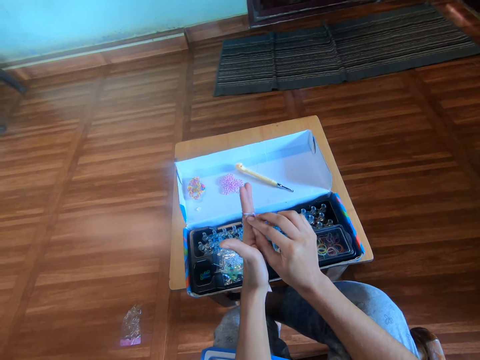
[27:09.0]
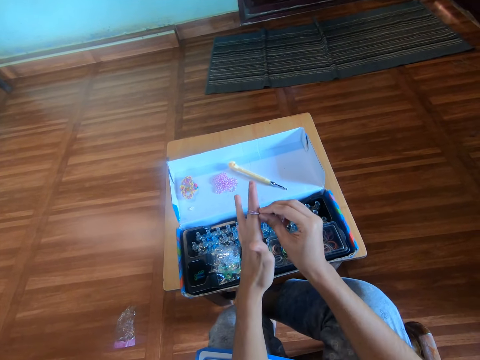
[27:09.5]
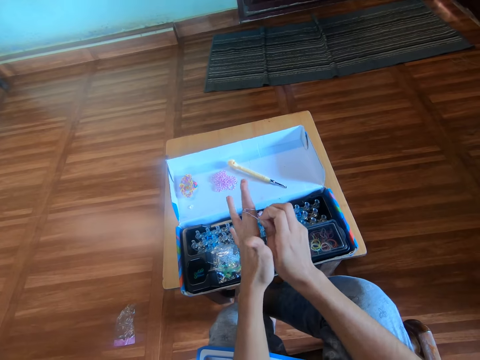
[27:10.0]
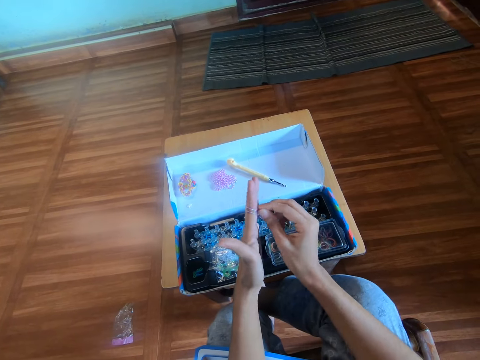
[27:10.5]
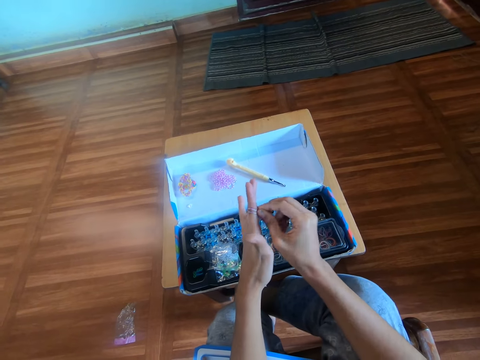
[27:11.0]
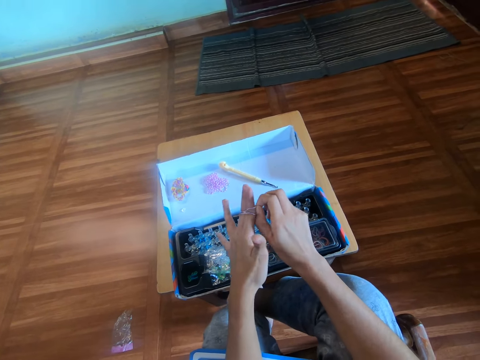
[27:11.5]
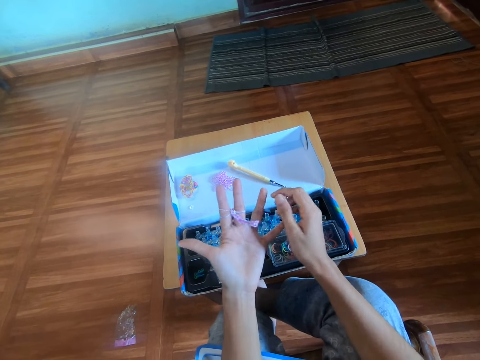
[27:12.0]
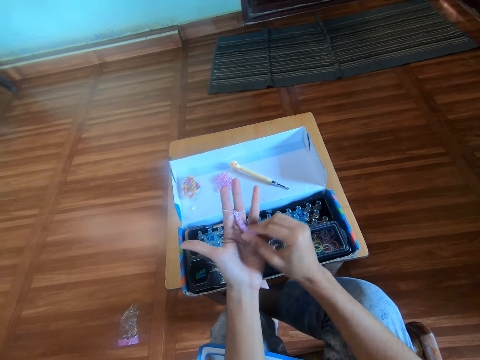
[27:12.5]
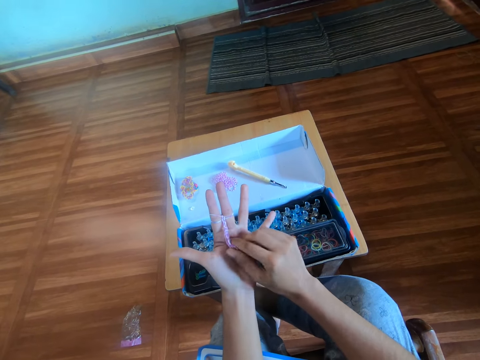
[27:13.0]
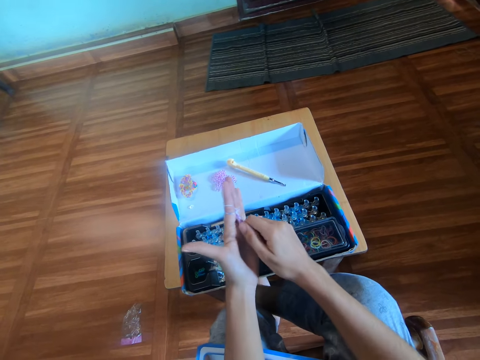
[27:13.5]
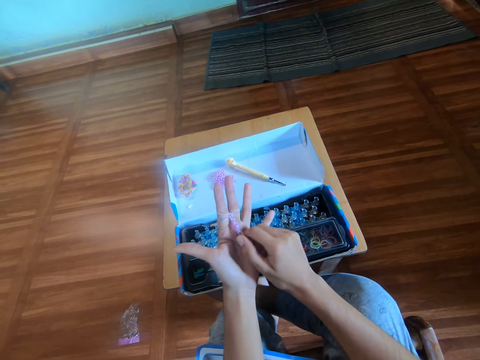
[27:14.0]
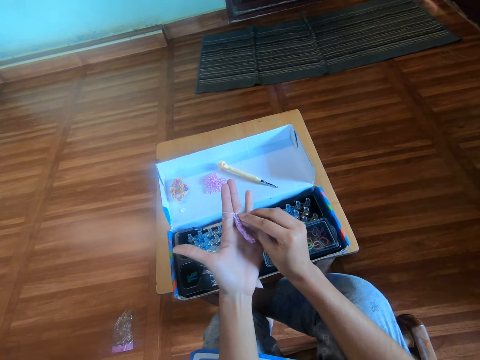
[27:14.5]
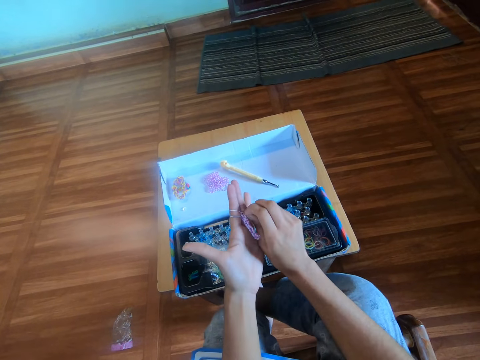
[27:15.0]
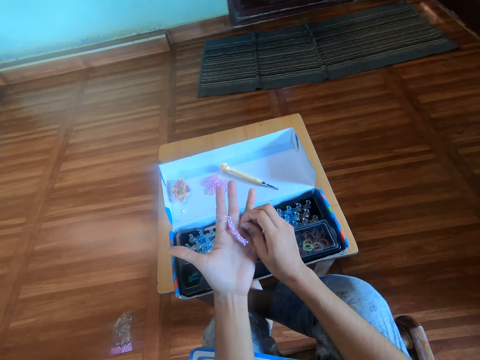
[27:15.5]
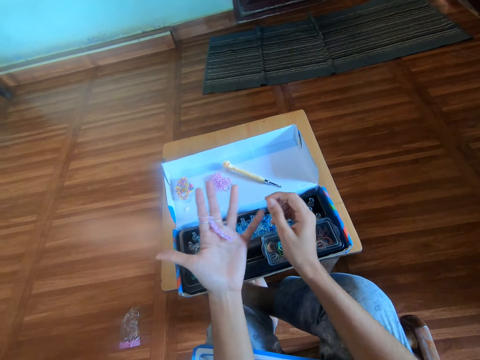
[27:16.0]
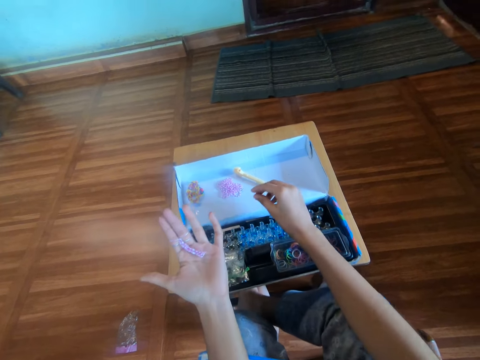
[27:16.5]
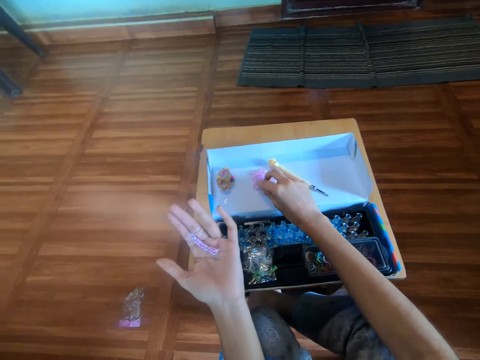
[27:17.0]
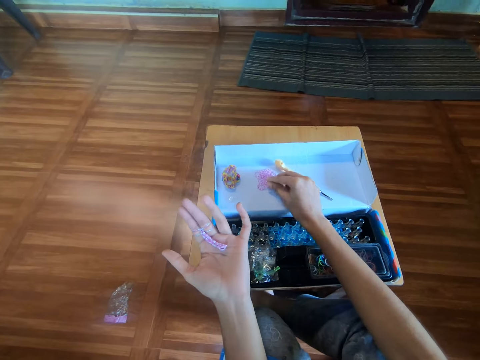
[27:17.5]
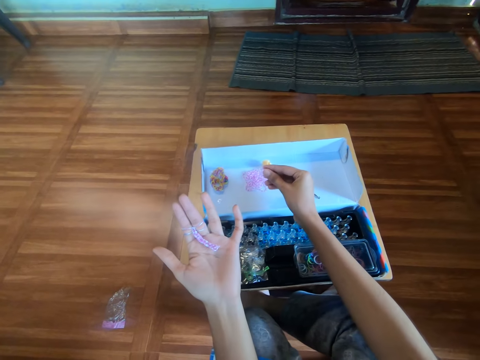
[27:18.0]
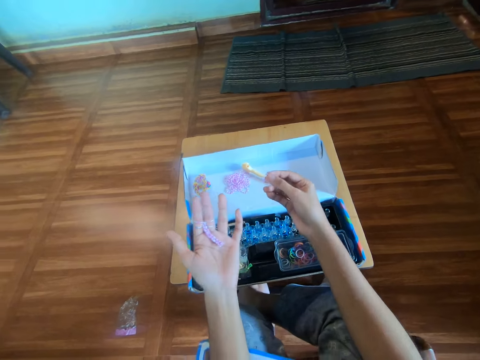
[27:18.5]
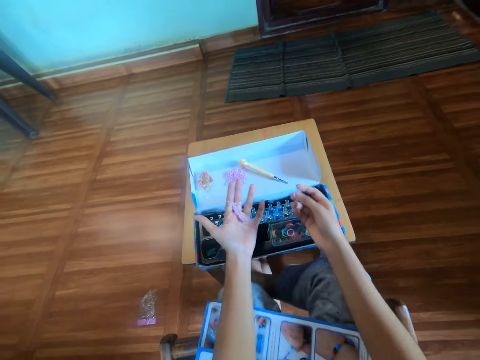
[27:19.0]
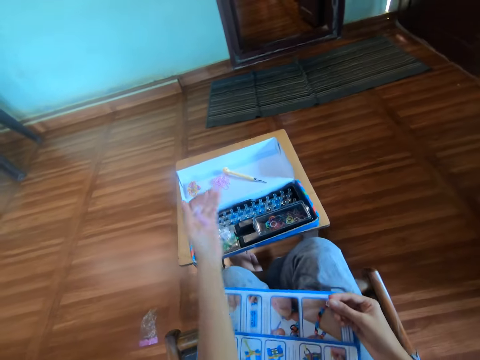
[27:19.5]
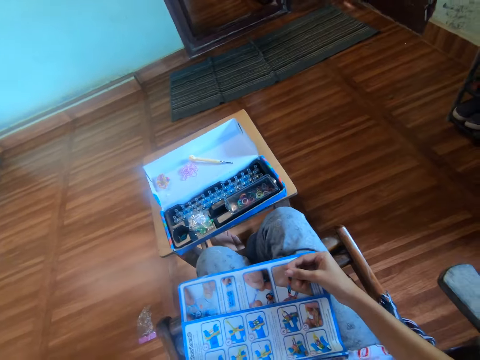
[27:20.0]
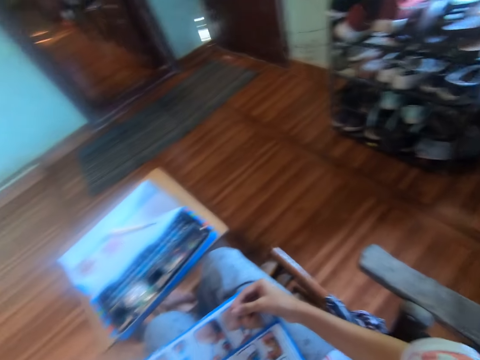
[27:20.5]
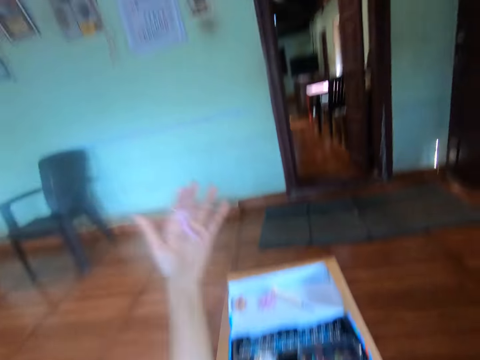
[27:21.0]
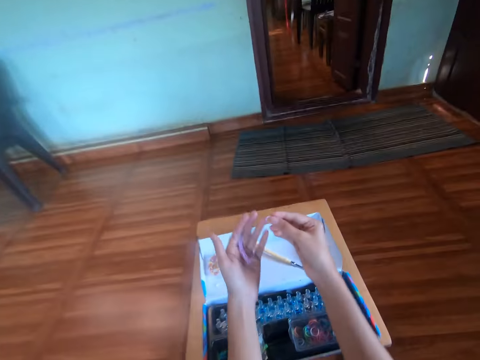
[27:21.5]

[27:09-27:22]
The camera wearer pulls a rubber band pattern on the hand. She adjusts the mini rubber band in her left fingers with her right hand. She picks another mini rubber band from the box with her right hand. She touches a book on her lap with her right hand. She touches a camera on her hand with her left hand.

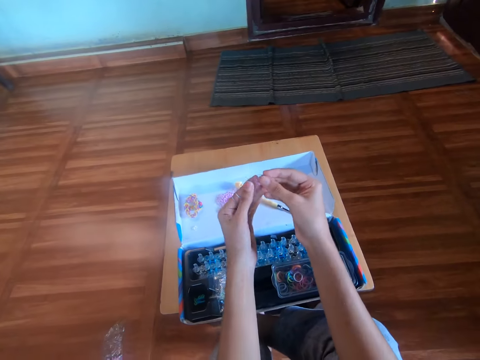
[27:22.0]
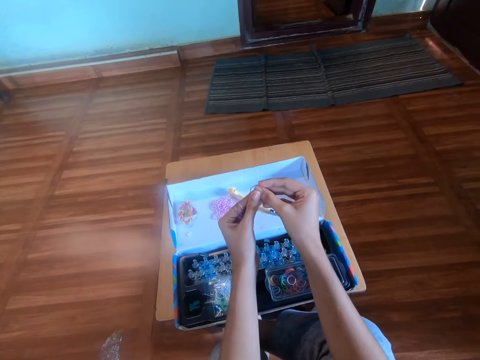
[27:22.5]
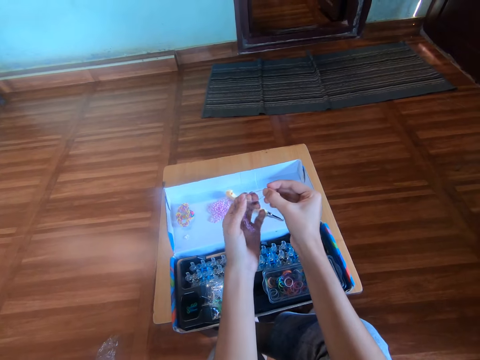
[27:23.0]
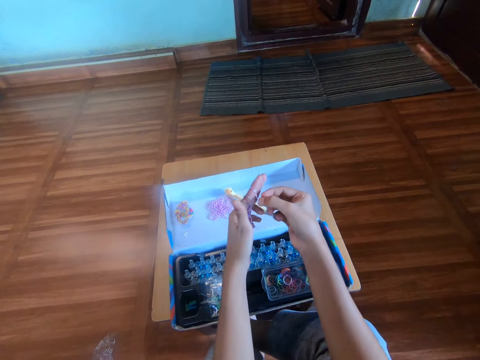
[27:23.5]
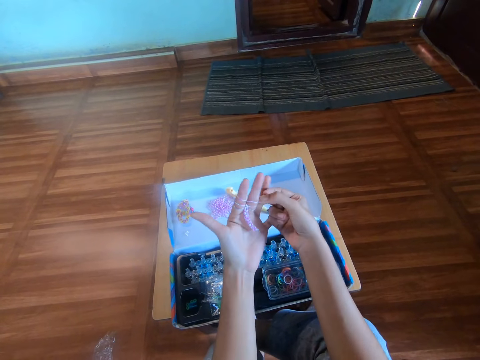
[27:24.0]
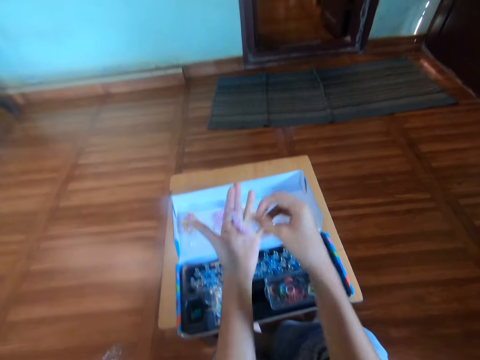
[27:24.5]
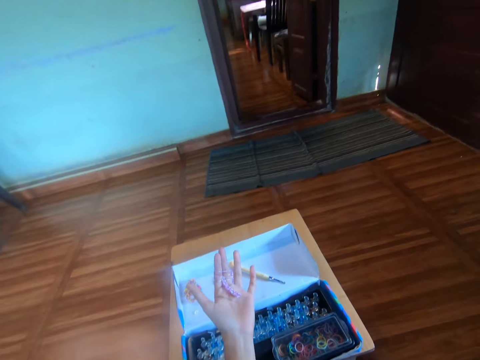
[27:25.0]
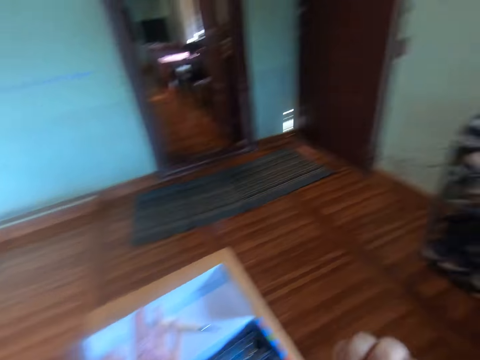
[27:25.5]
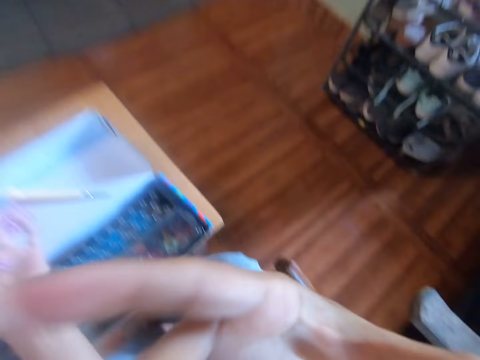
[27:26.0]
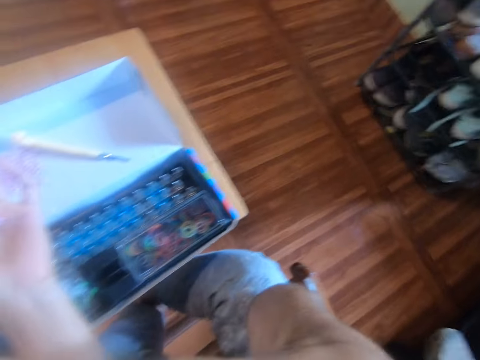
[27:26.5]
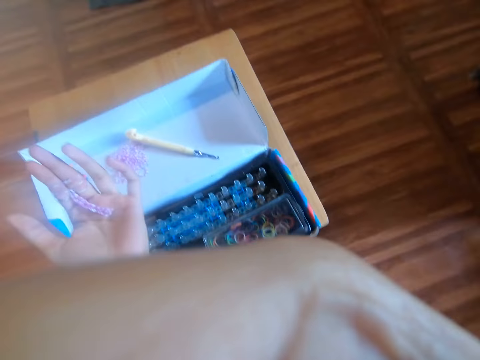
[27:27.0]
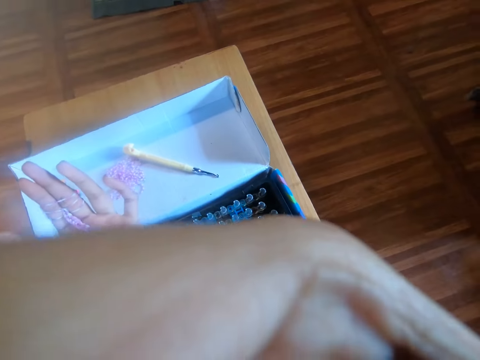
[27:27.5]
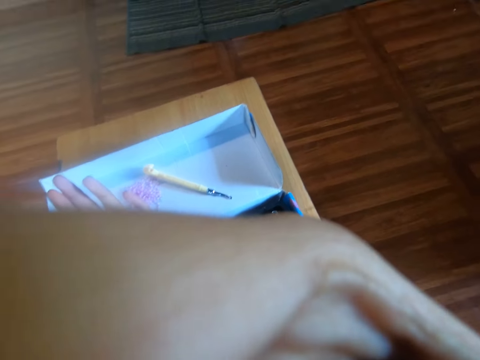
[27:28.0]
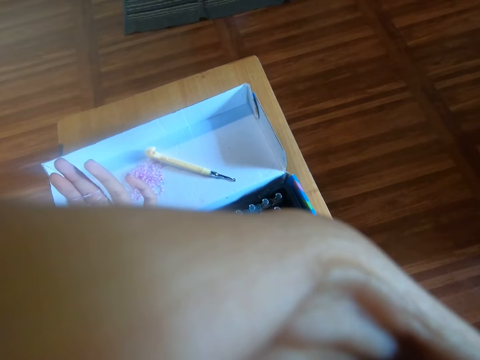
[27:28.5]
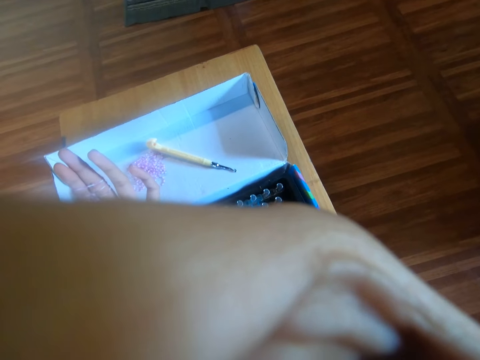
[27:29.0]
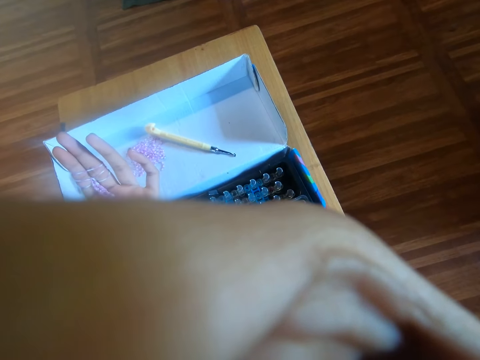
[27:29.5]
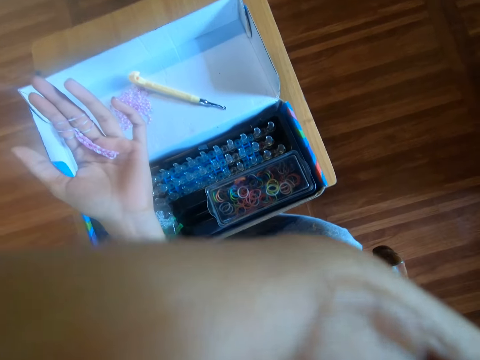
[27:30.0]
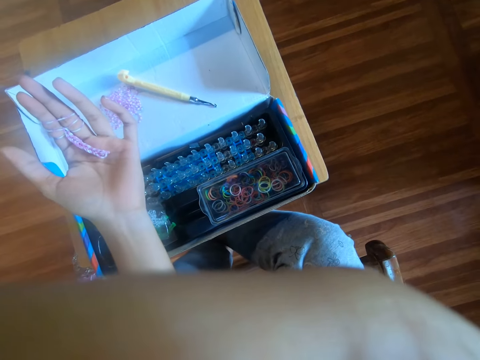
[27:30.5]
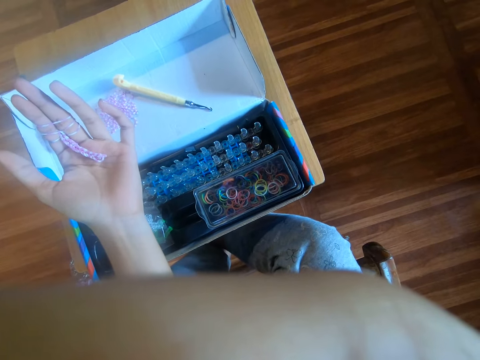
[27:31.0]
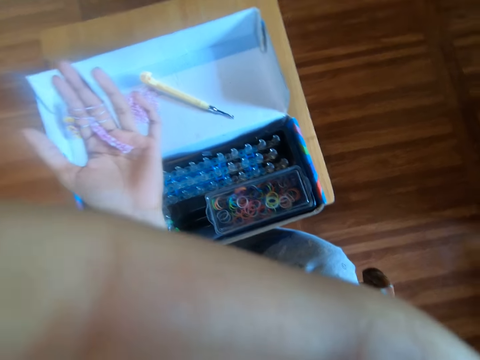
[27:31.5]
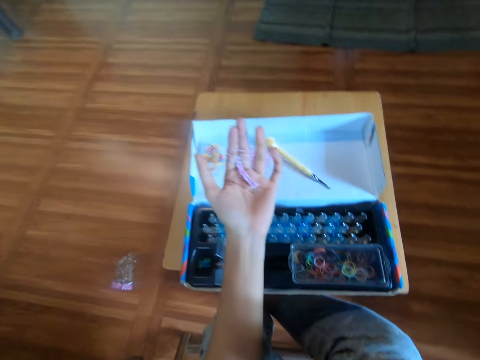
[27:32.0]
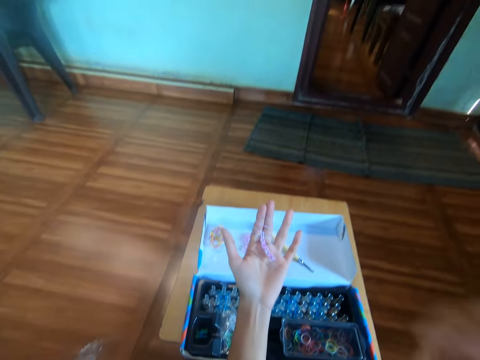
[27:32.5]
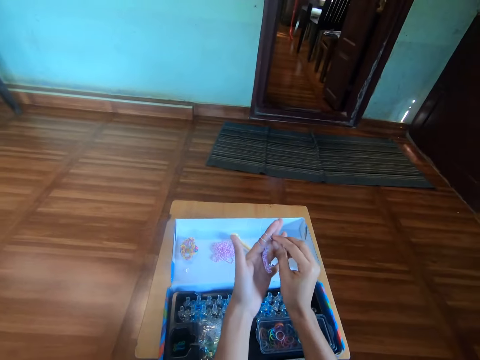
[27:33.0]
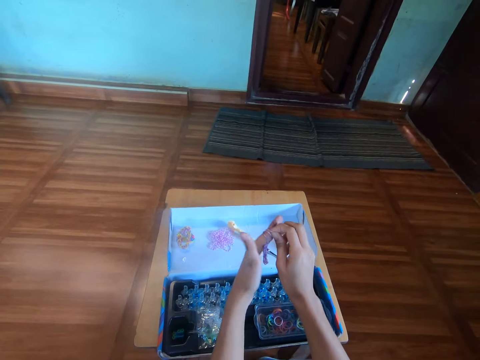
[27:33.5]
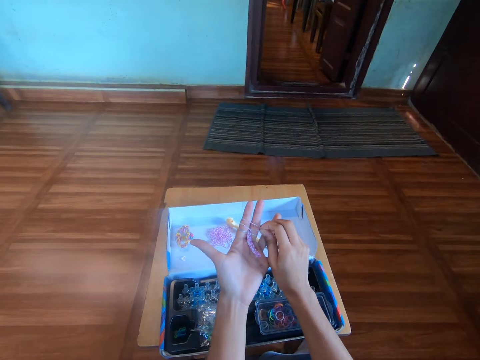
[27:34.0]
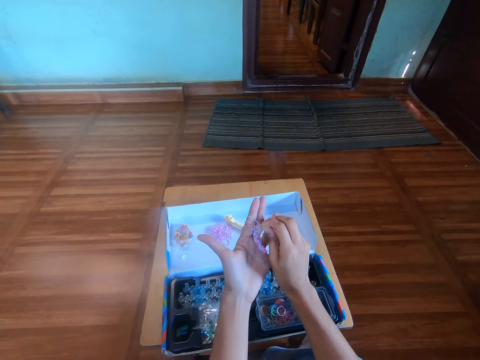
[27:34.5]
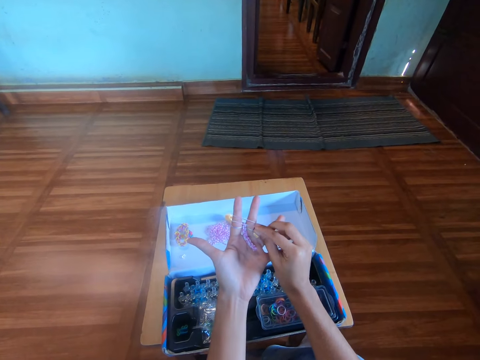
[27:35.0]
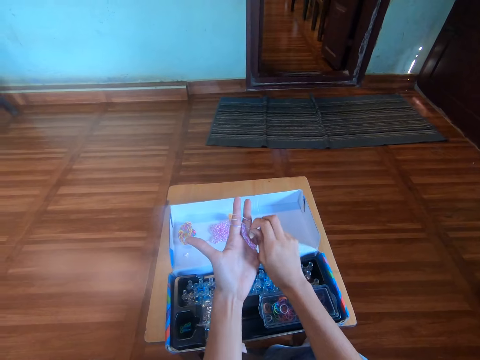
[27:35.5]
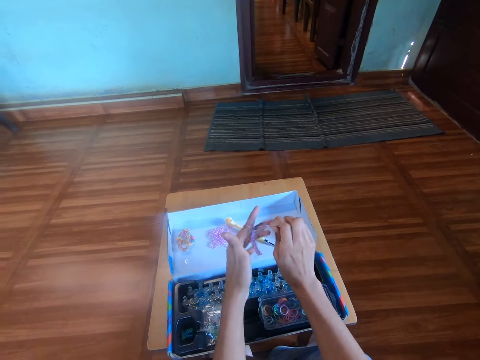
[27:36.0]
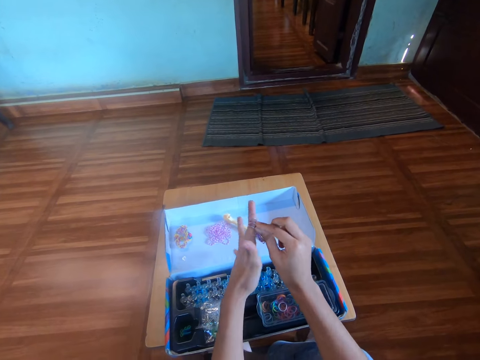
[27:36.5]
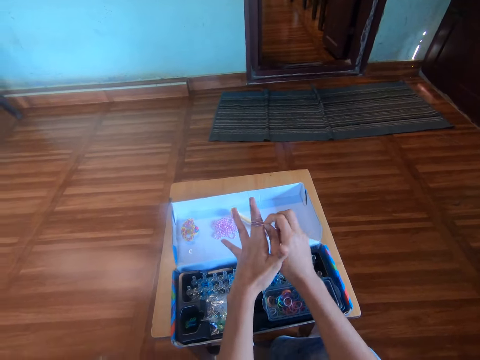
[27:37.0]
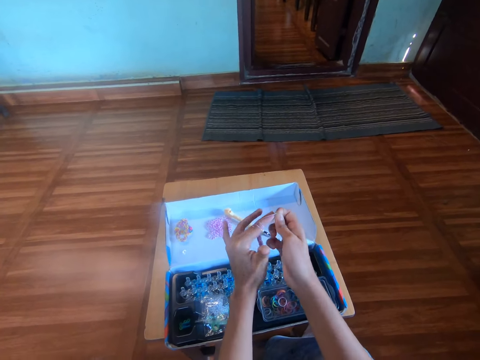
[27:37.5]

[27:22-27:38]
The camera wearer adjusts a second mini rubber band with both her hands. She puts the second mini rubber band in her left fingers, in the index and middle fingers, with her right hand. She adjusts the camera on her hand with her right hand. She adjusts the second mini rubber band in her left fingers with her right hand. She makes a bracelet with her fingers using the rubber band. She twists the second mini rubber band in her left fingers with her right hand.
